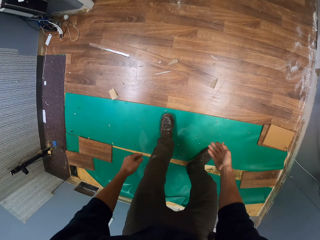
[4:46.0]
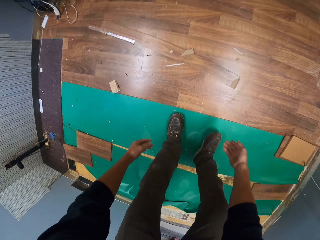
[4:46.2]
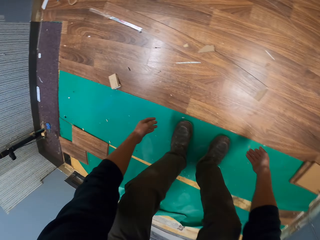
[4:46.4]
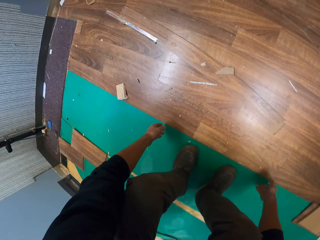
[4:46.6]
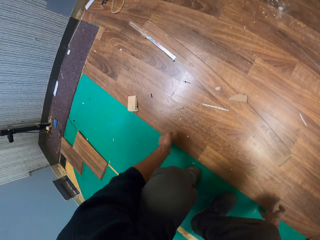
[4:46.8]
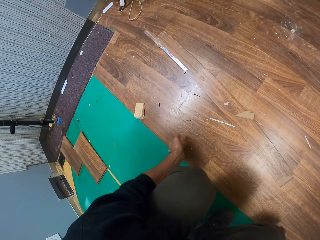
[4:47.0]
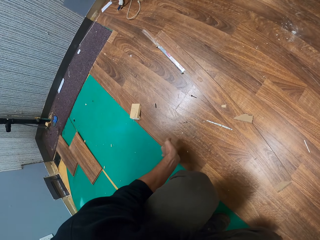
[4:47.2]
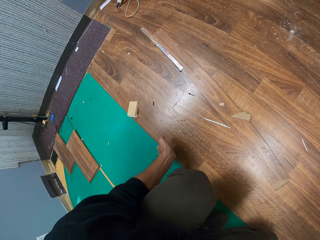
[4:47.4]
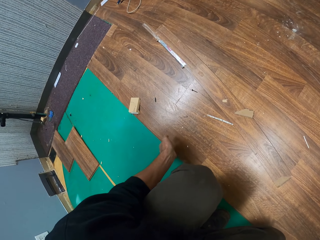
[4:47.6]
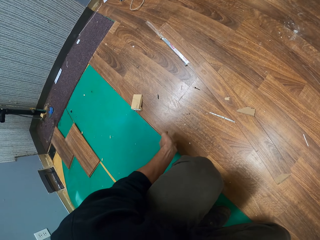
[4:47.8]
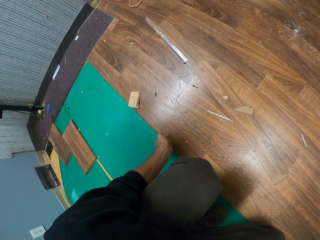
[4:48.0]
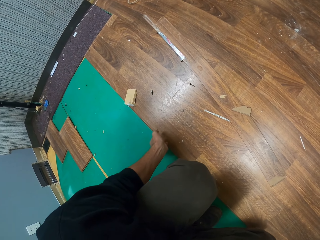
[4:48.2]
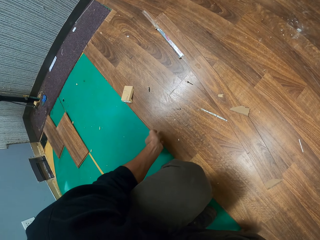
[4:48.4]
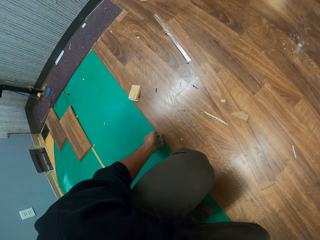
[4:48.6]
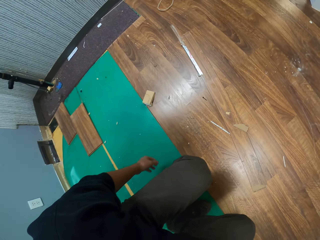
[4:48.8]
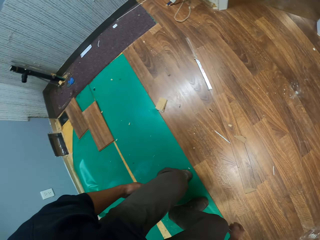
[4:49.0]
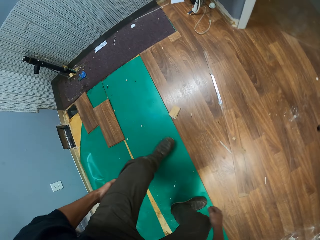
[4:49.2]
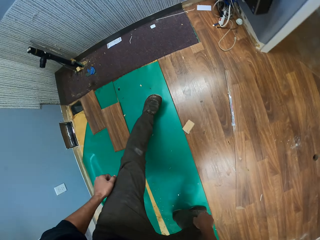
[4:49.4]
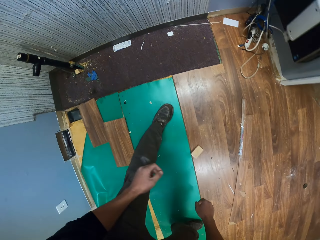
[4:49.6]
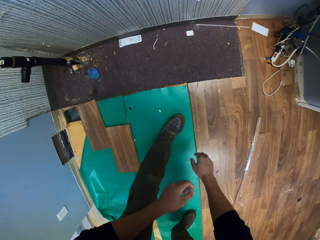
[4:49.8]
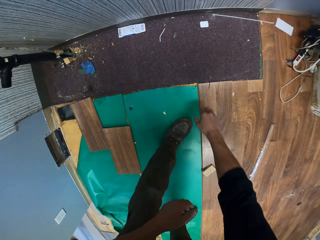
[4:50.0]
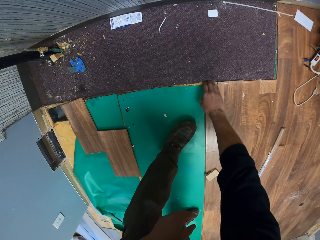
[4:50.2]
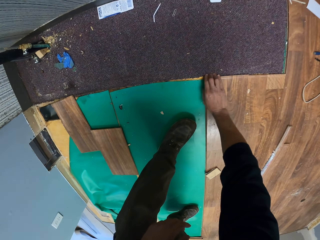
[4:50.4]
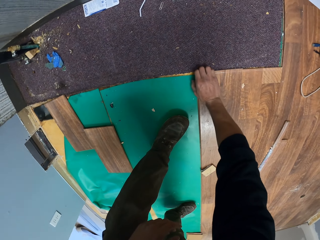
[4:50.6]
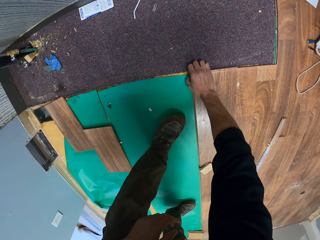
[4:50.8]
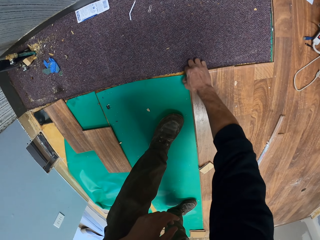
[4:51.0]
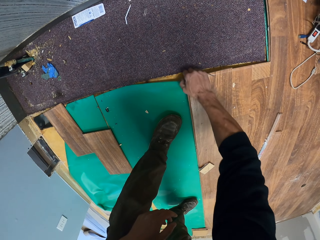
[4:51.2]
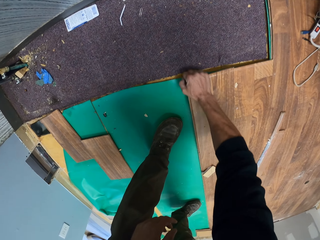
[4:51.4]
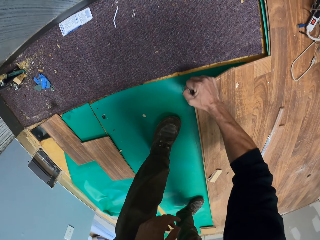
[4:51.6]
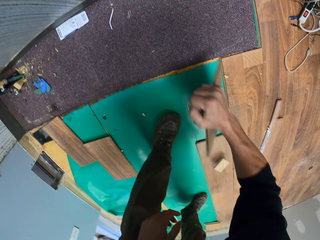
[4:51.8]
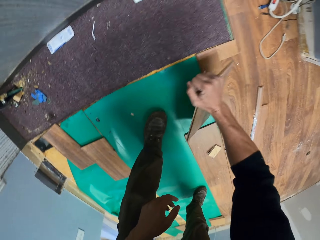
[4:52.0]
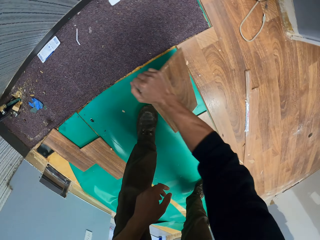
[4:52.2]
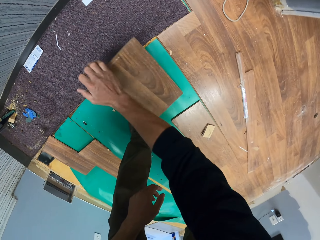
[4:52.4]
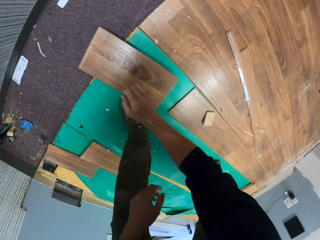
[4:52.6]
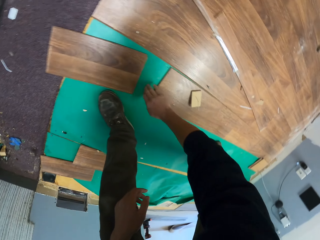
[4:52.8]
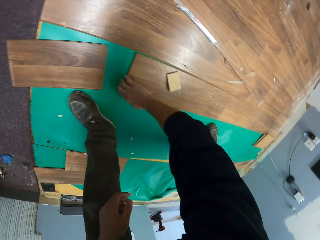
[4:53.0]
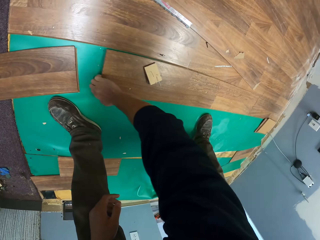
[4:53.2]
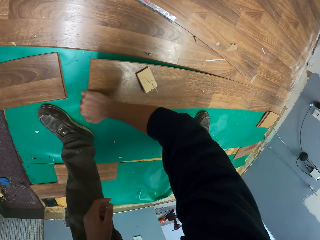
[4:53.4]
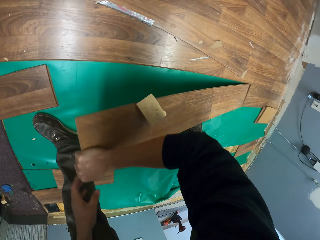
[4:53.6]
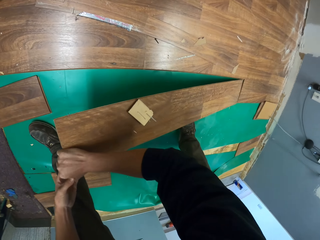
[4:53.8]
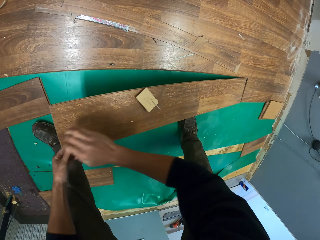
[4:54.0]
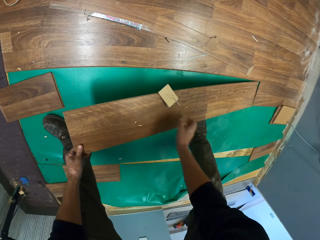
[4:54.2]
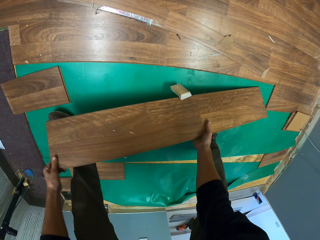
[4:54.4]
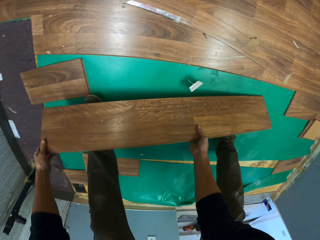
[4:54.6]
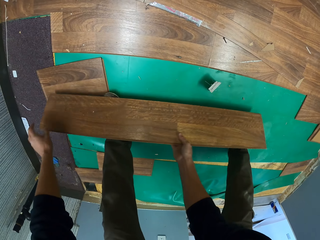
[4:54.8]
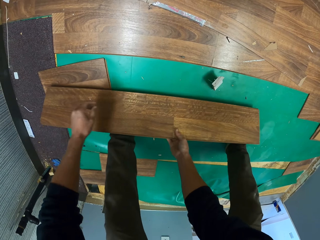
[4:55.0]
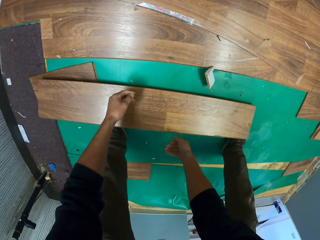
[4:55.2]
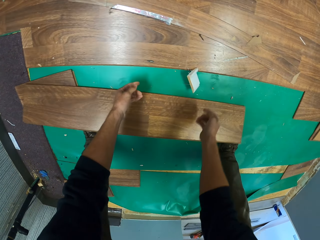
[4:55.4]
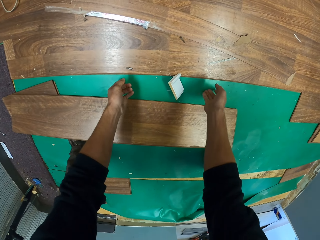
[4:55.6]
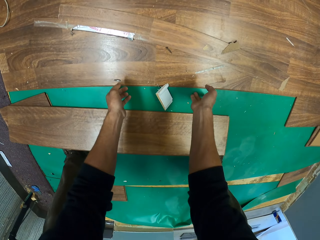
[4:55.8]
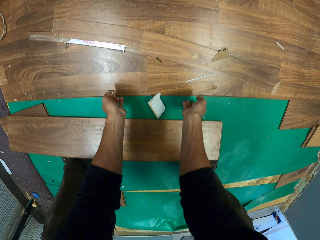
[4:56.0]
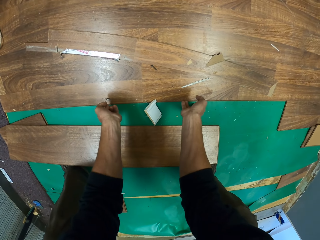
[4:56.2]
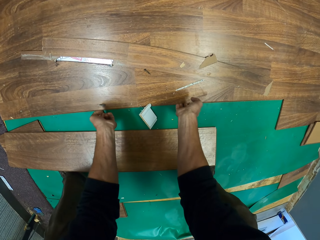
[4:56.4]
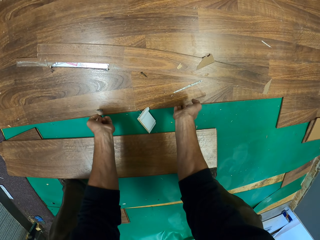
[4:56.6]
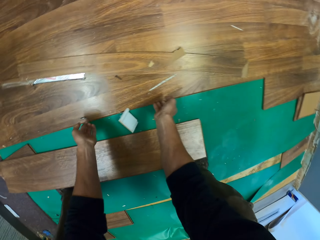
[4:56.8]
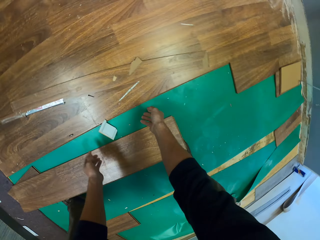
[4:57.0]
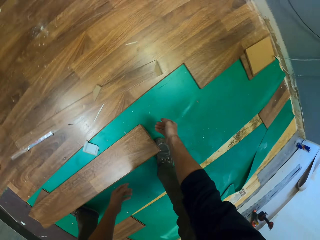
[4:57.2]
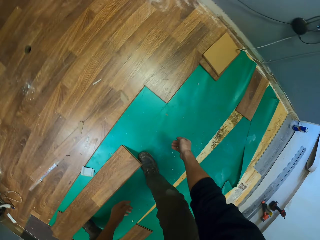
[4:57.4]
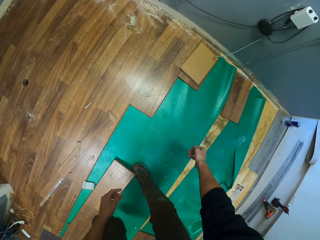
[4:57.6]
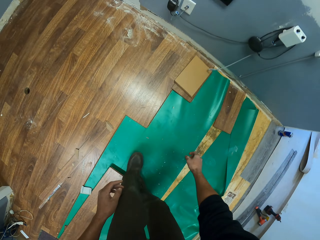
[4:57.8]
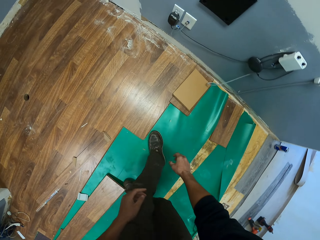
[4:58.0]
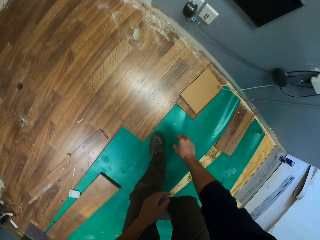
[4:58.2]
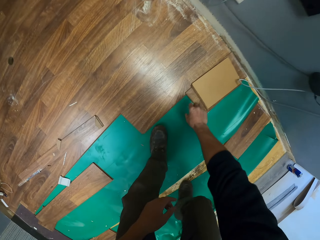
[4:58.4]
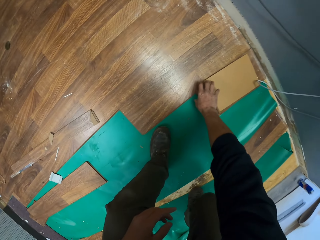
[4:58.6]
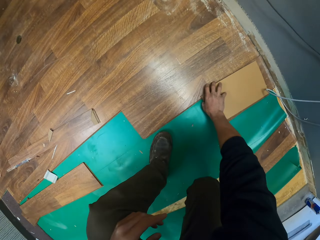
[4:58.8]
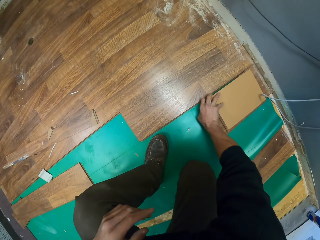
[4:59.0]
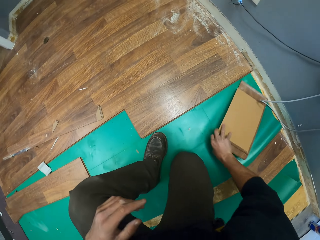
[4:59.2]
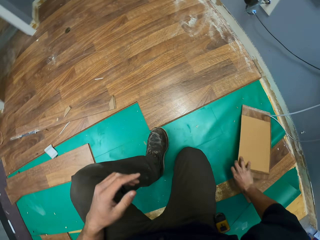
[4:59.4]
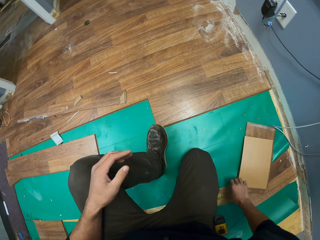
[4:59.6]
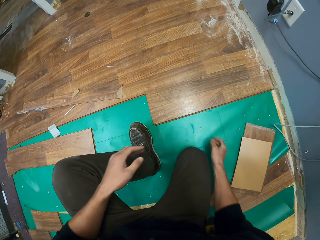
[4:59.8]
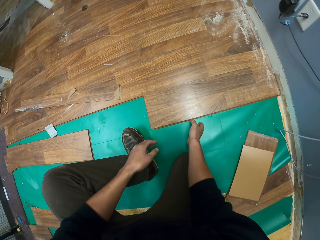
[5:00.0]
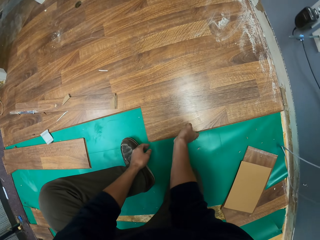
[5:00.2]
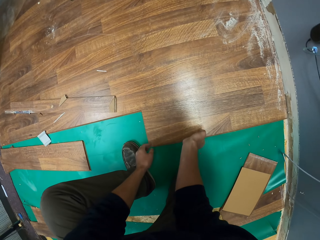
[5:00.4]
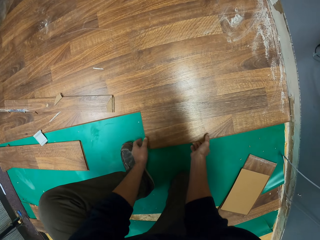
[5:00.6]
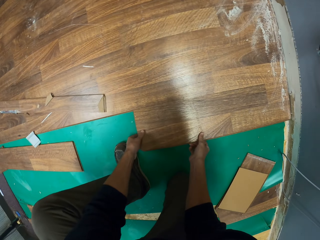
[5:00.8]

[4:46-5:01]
The camera wearer pulls the wooden tiles. They lift the wood on the floor. They walk around the house. They deconstruct the wooden tiles. They pull the wood from the floor. They throw the wooden tile down. They deconstruct the wooden tiles. They pull the wood from the floor. They throw the wooden tile down. They deconstruct the wooden tiles. They lift the wood on the floor. They walk in the house. They deconstruct the wooden tiles. They move a wood piece on the floor.

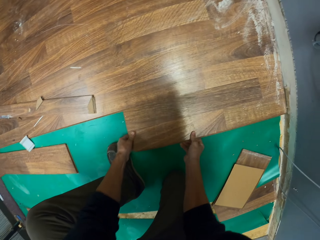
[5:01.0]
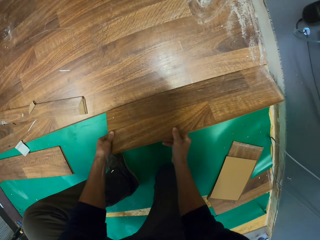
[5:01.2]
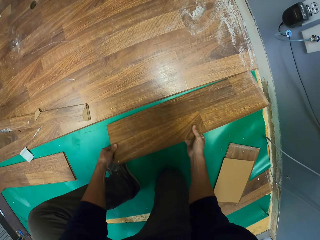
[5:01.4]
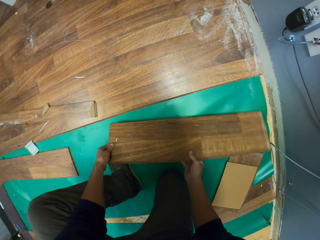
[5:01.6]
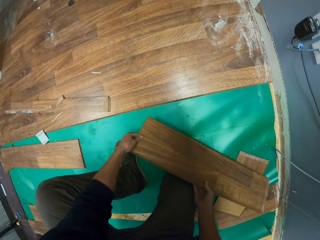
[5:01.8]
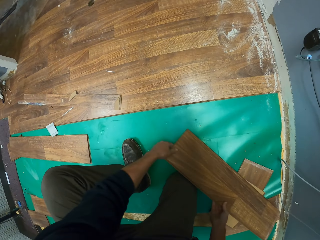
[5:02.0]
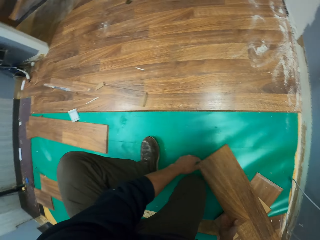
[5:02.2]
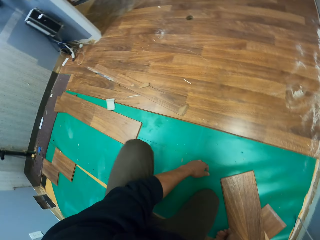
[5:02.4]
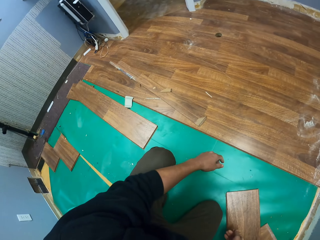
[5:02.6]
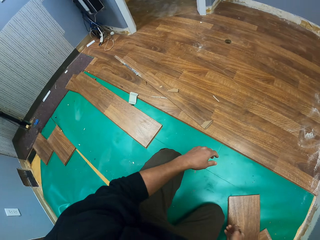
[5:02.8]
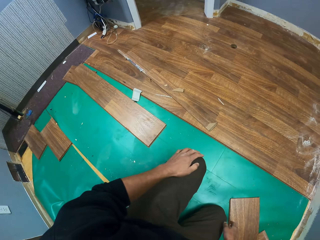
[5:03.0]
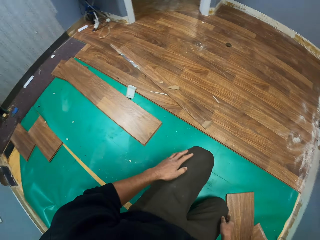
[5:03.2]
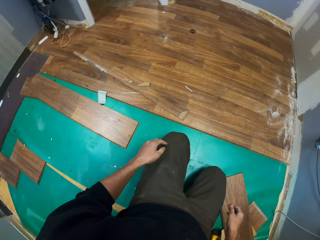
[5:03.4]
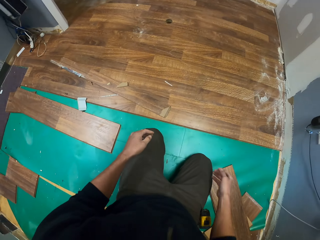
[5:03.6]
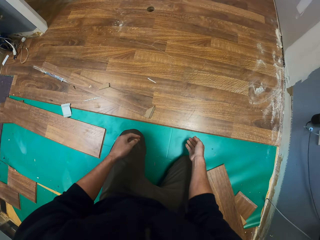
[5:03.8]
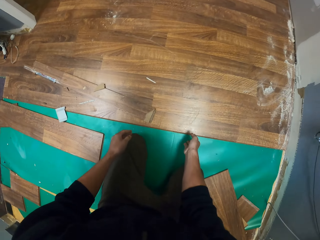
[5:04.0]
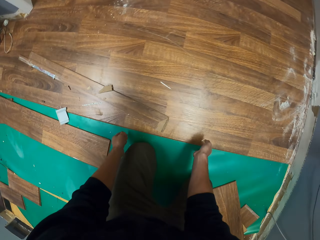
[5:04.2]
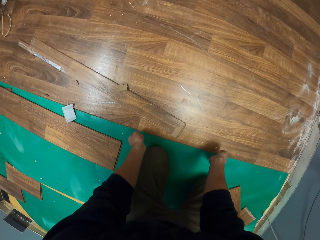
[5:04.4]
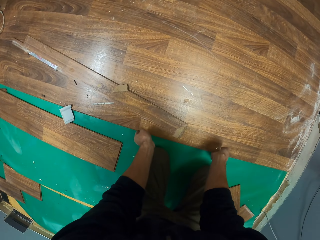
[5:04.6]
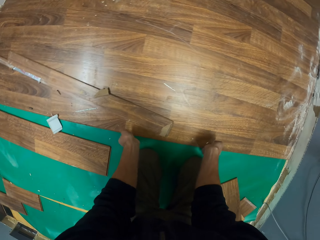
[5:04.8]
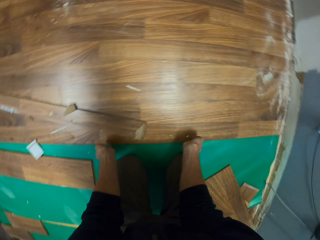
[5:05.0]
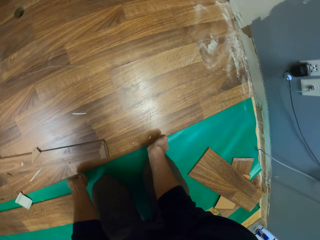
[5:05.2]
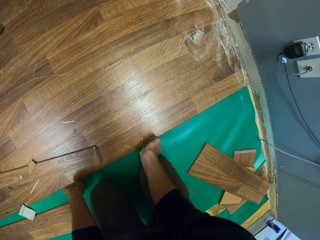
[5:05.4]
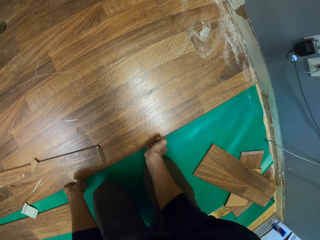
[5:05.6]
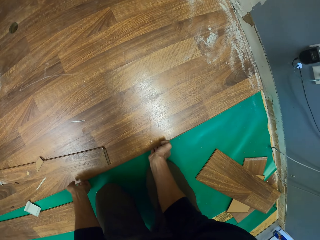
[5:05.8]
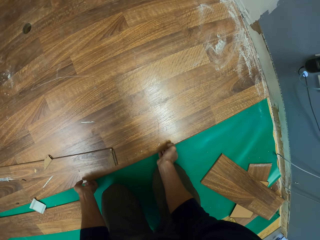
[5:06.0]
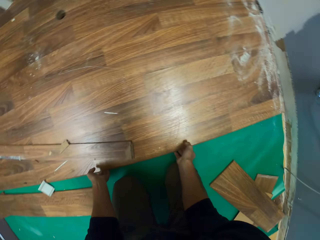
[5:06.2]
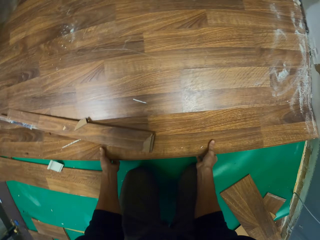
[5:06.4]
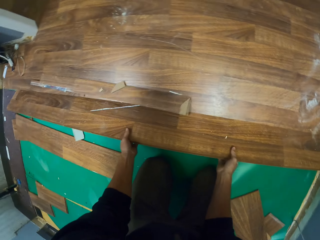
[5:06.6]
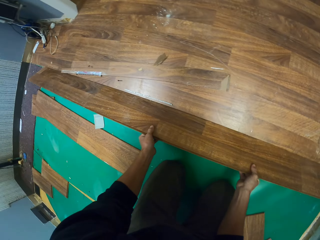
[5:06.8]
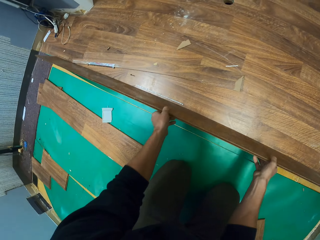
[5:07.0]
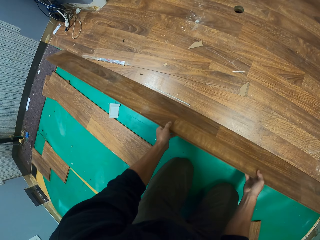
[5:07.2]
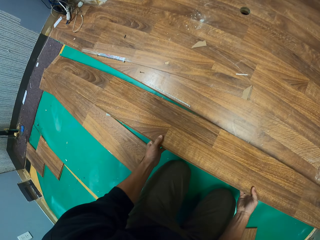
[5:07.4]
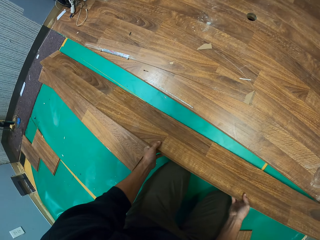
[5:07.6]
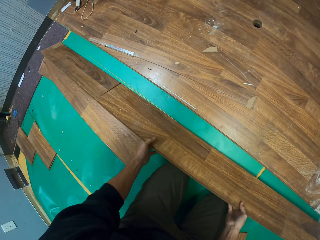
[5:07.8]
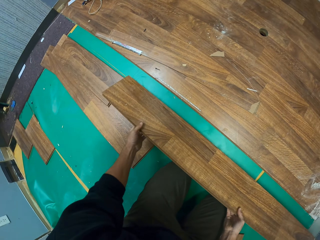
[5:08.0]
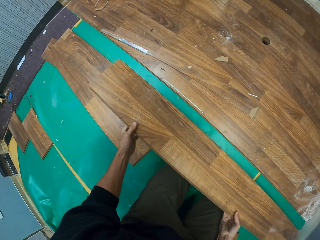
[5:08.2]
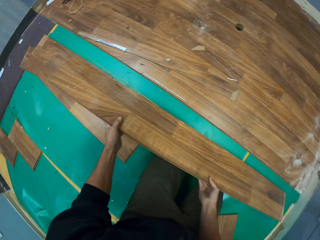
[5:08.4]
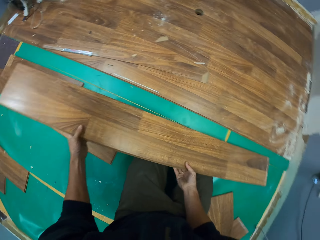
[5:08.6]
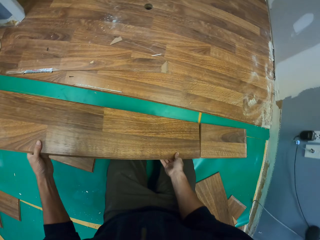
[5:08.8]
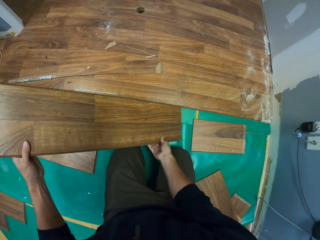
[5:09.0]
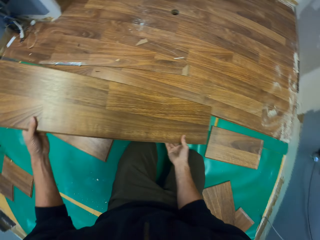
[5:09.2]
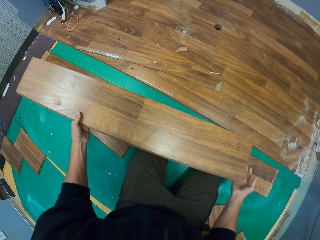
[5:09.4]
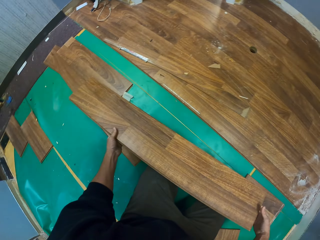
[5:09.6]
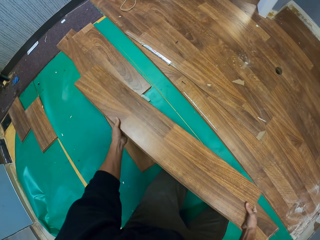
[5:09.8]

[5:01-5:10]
The camera wearer pulls the wood from the floor. They throw the wooden tile down. They deconstruct the wooden tiles. They lift the wood on the floor. They throw the wooden tile down.
